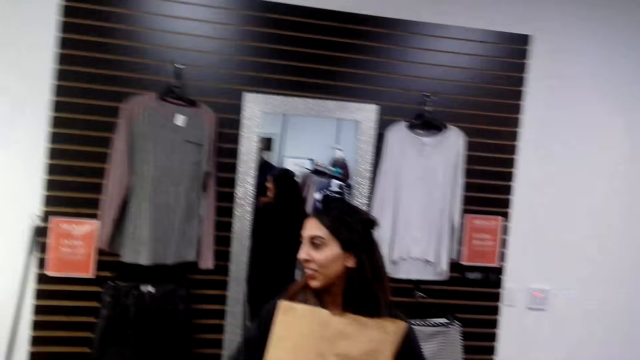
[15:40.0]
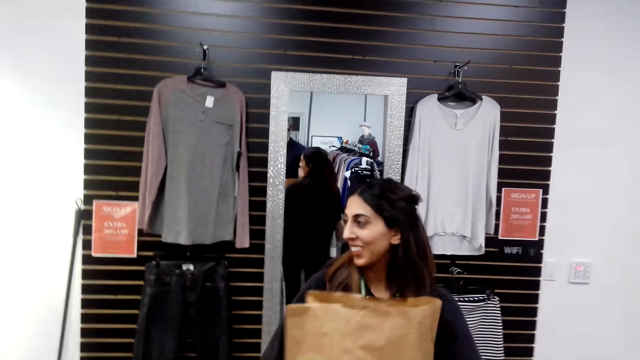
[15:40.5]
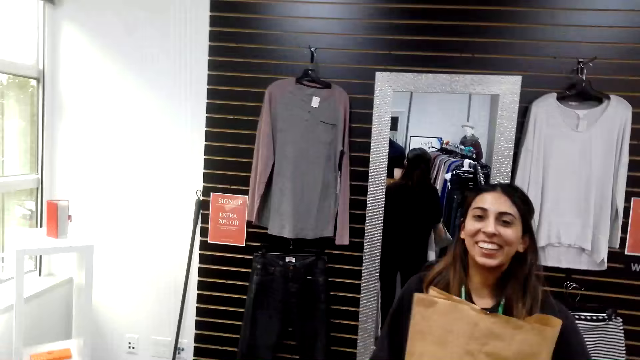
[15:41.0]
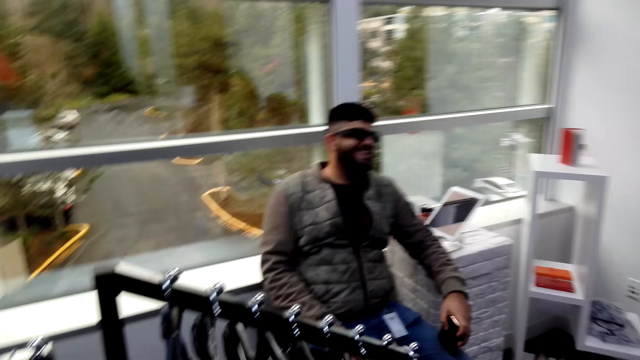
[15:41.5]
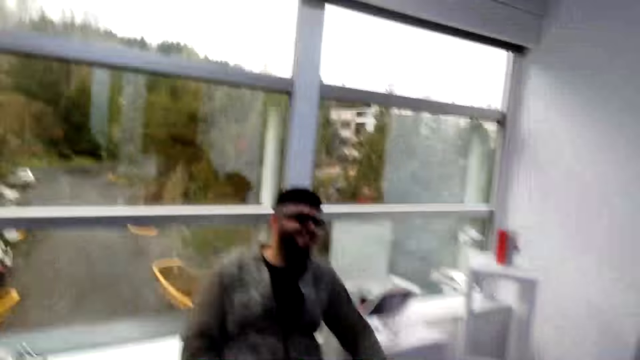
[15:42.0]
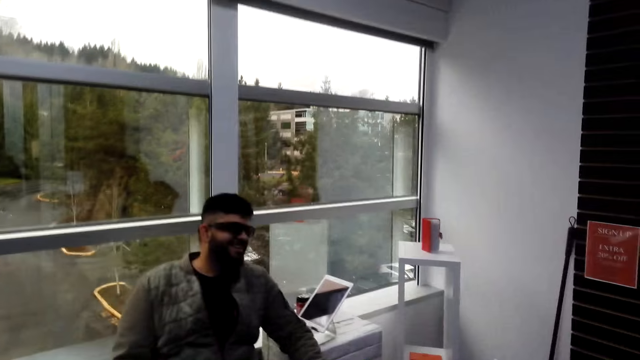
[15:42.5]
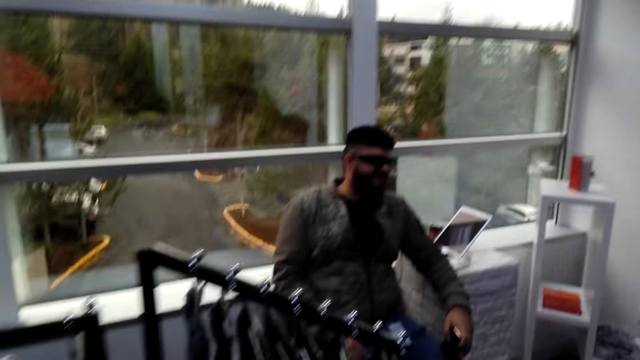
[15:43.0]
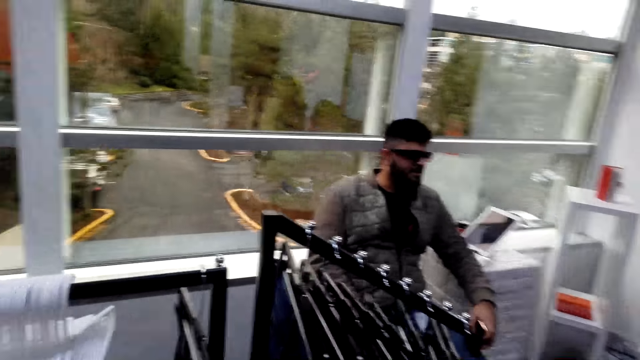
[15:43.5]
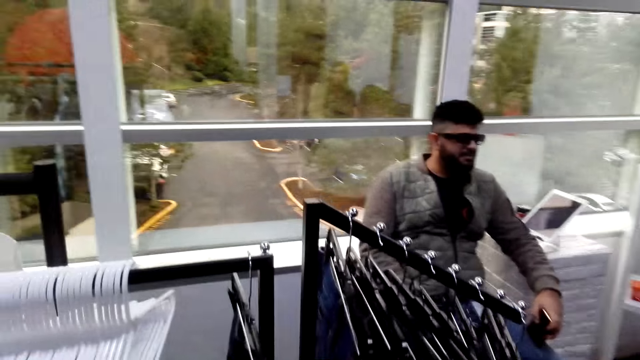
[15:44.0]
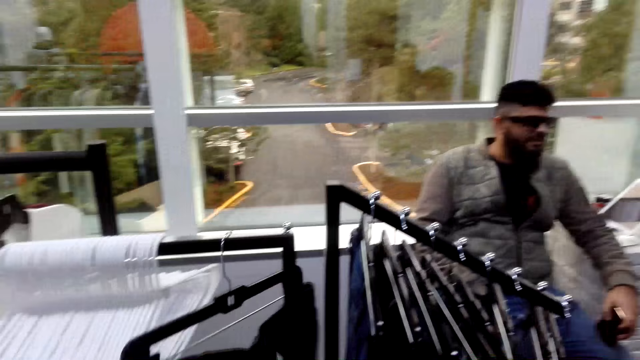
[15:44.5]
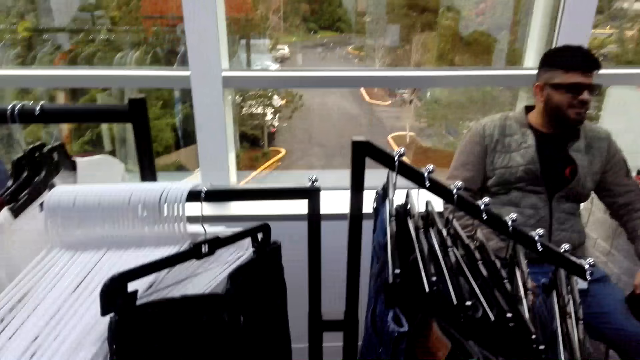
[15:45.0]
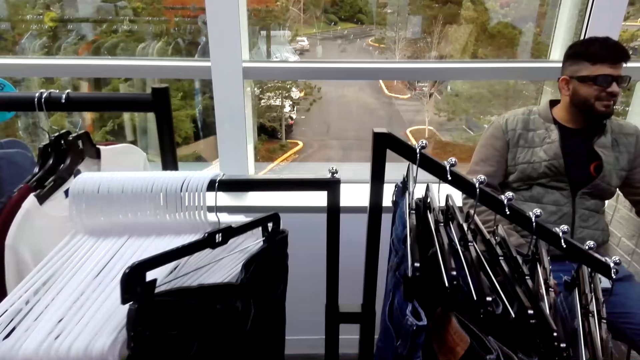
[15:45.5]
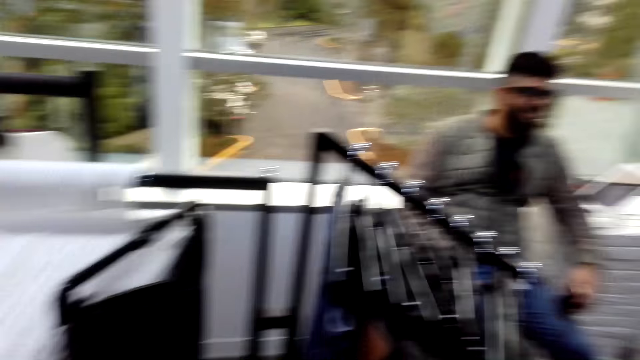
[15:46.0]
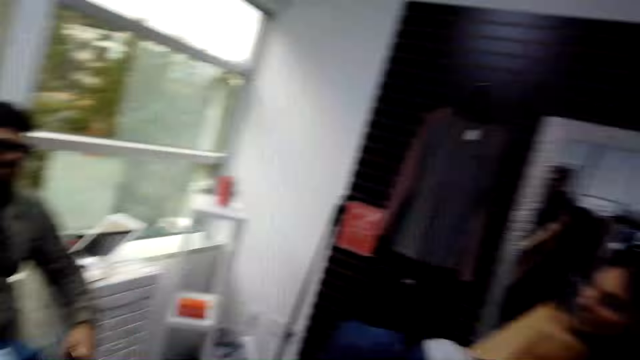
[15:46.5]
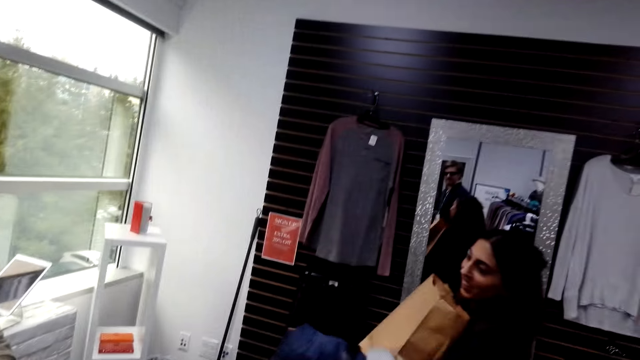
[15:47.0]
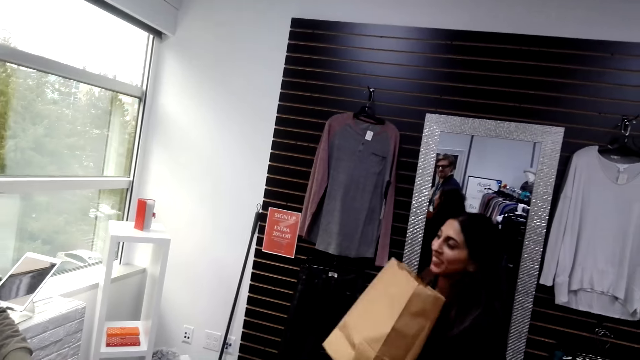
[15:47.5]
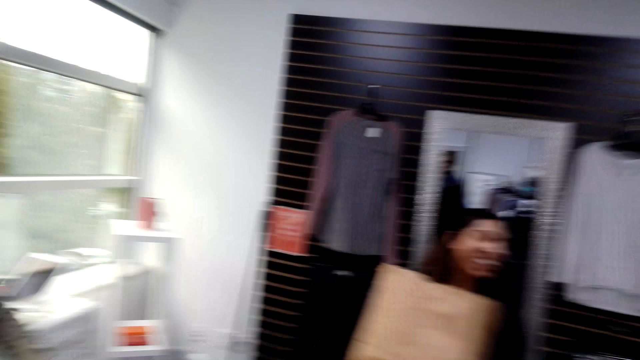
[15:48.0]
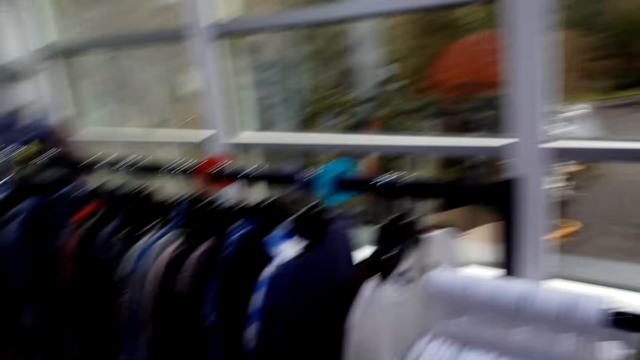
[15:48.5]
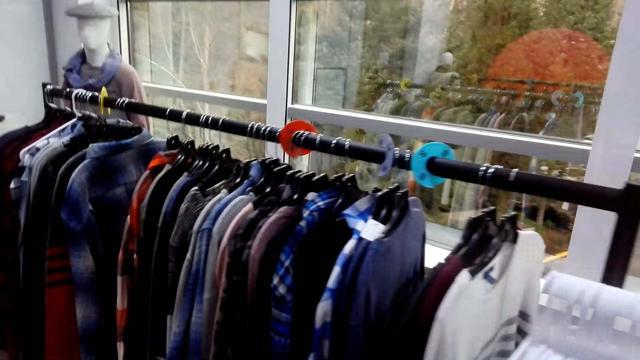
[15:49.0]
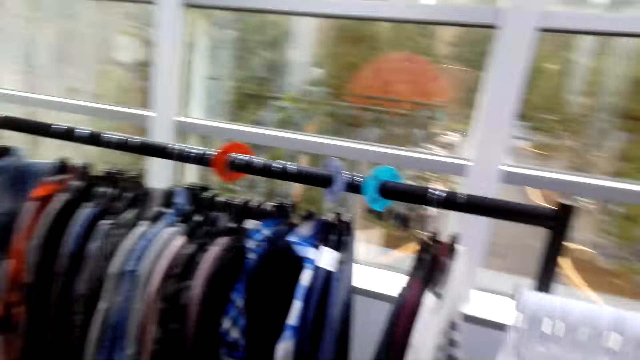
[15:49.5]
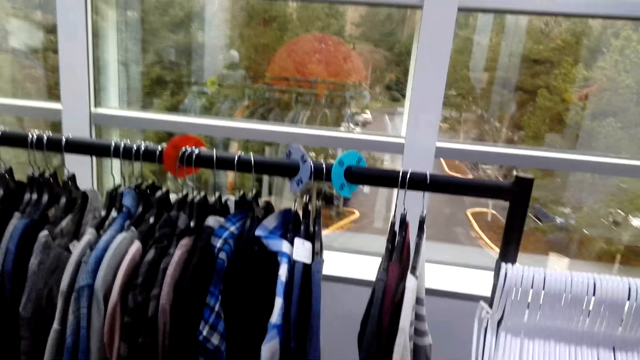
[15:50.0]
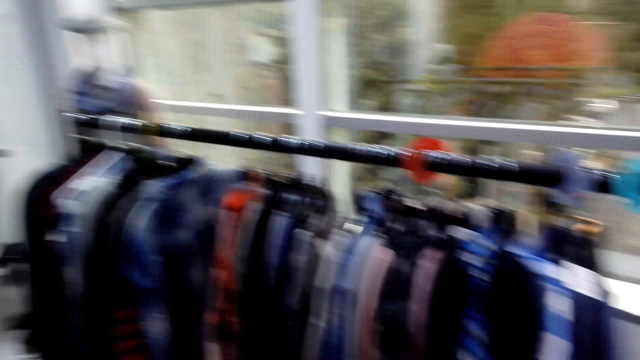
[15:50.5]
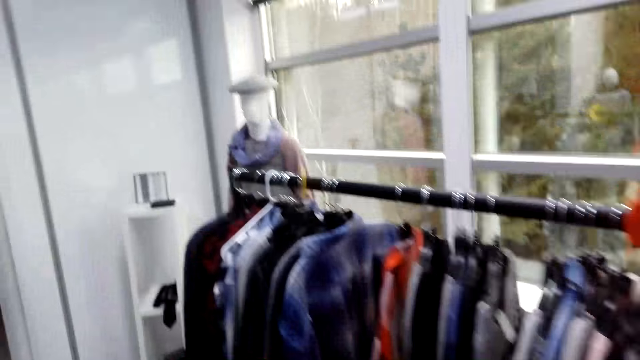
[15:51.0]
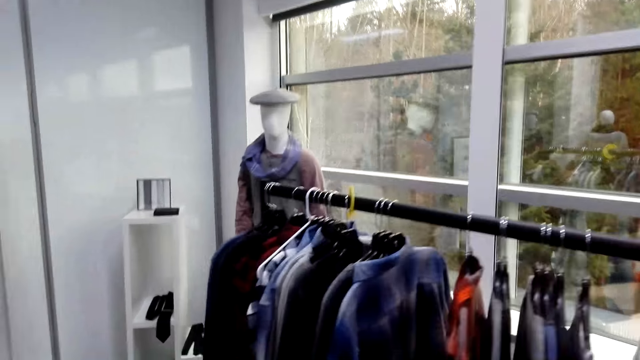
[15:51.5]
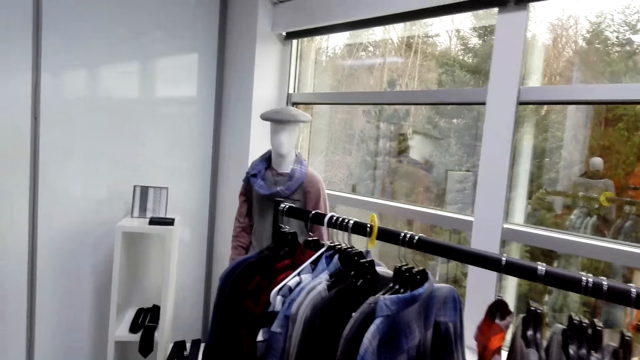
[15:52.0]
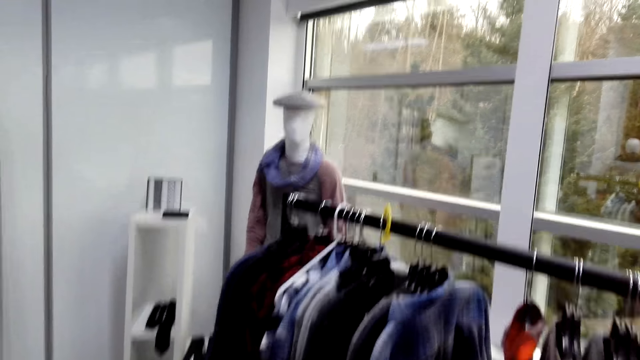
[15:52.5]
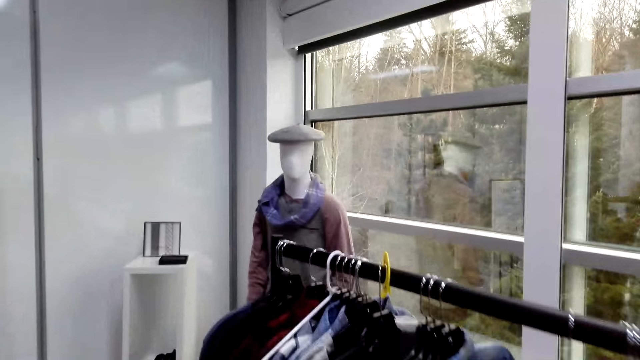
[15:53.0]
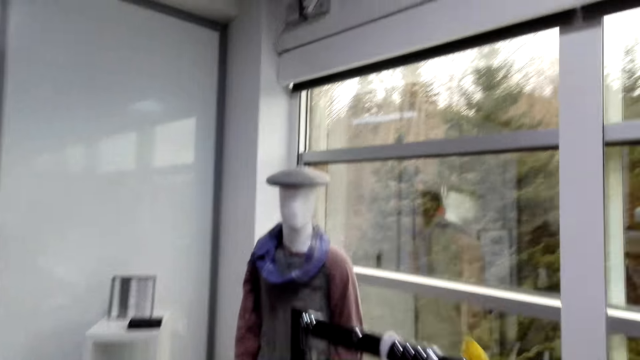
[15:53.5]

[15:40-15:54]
A woman converses with a man and the camera wearer. The man selects the shirts from the cloth rack. The camera wearer walks in the room.

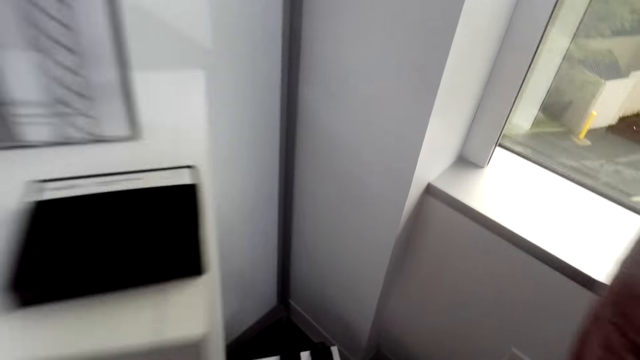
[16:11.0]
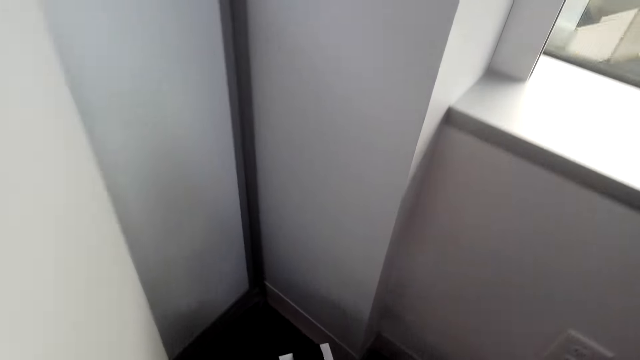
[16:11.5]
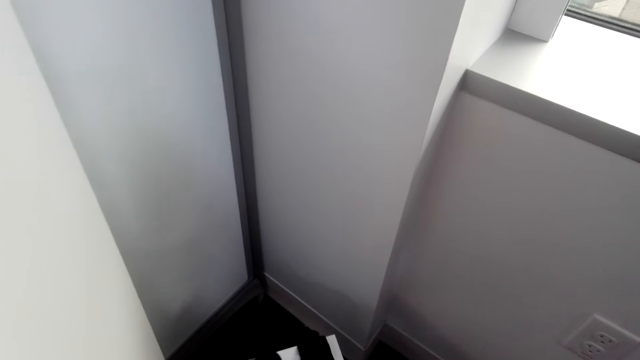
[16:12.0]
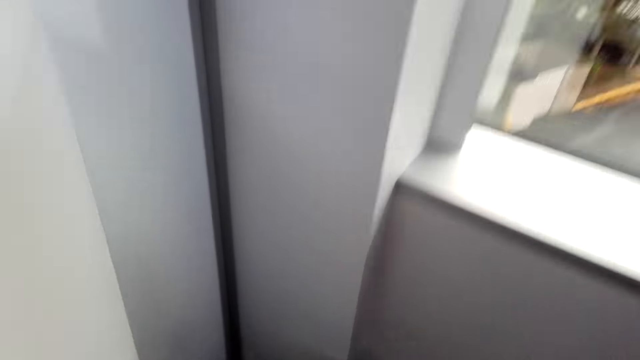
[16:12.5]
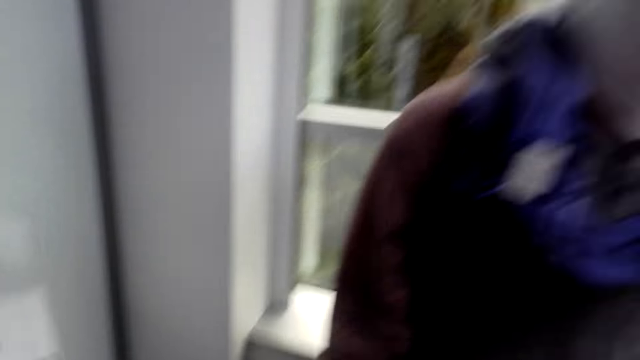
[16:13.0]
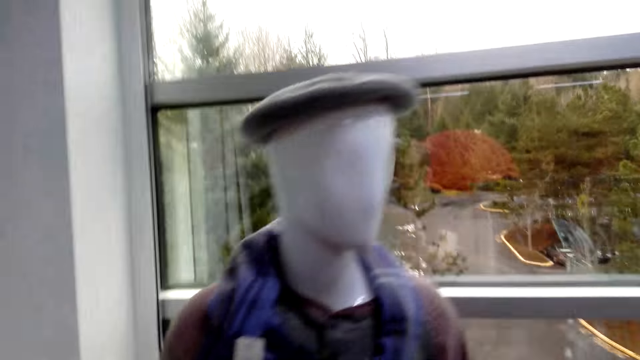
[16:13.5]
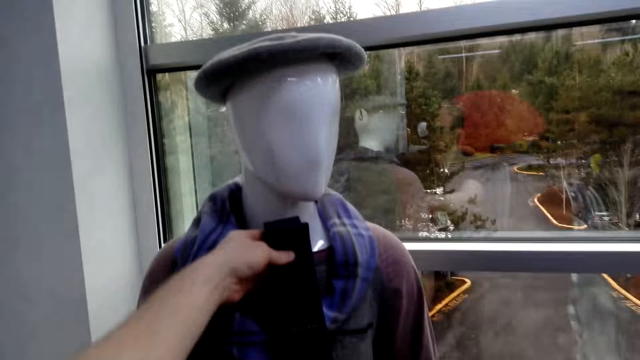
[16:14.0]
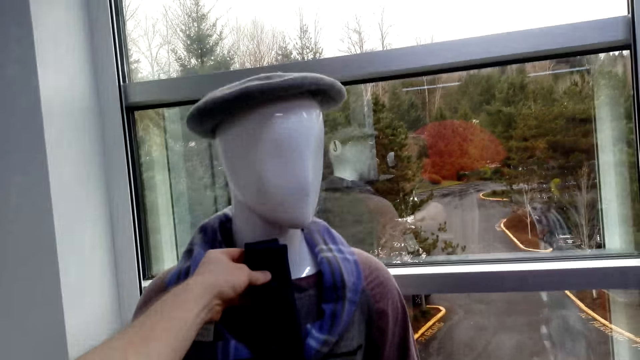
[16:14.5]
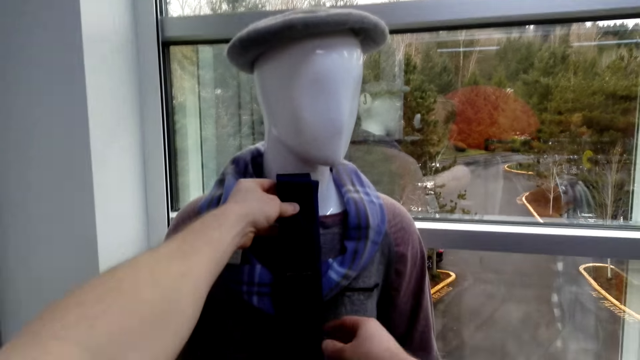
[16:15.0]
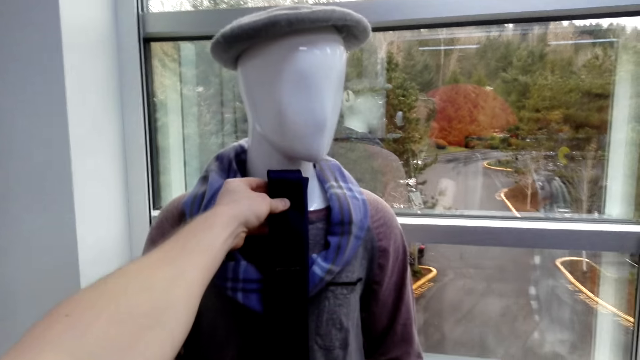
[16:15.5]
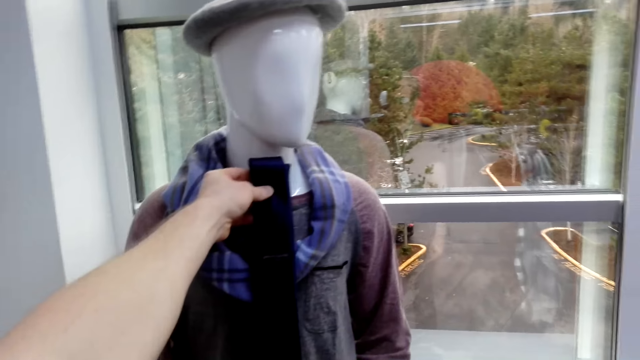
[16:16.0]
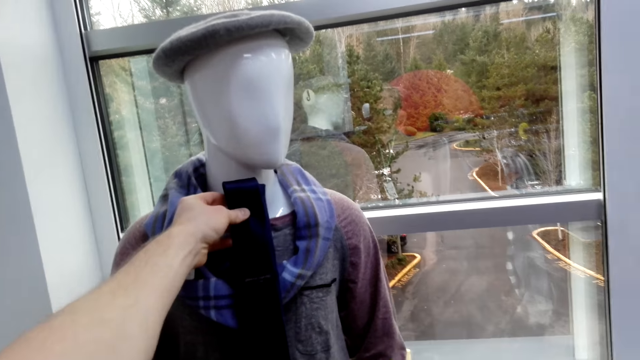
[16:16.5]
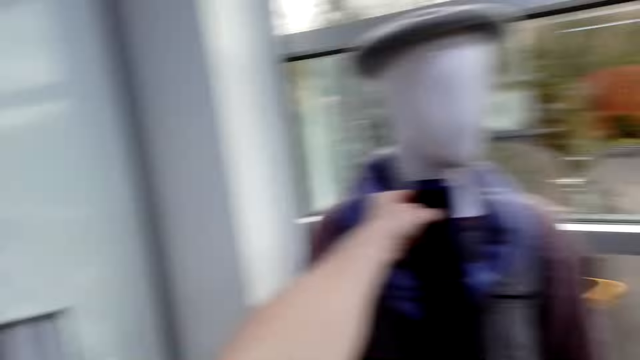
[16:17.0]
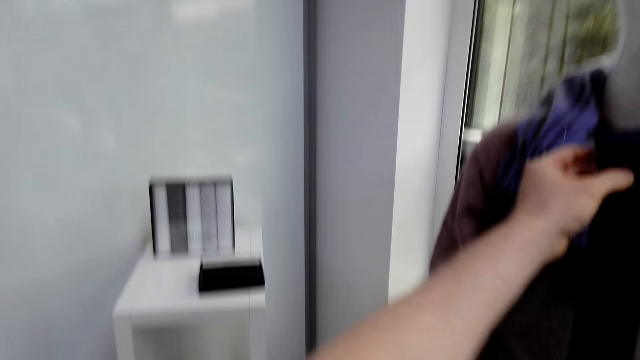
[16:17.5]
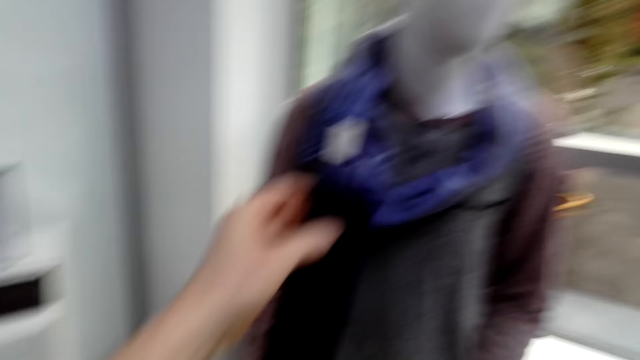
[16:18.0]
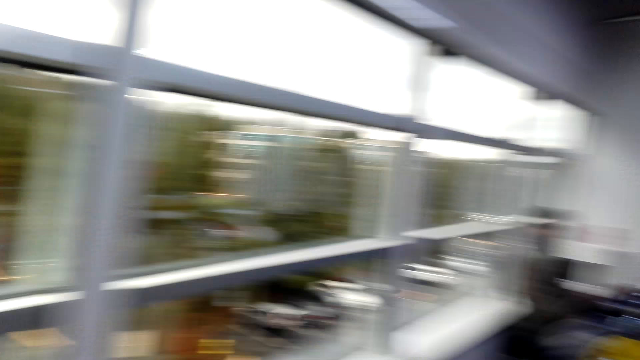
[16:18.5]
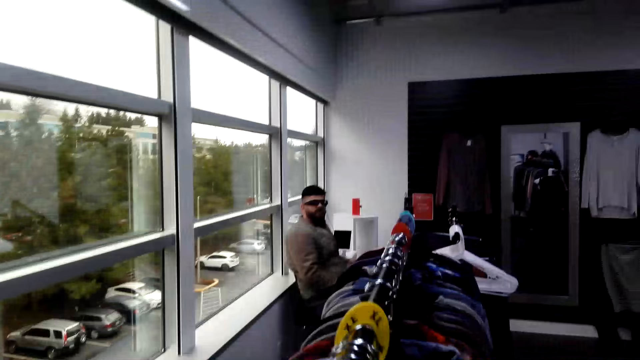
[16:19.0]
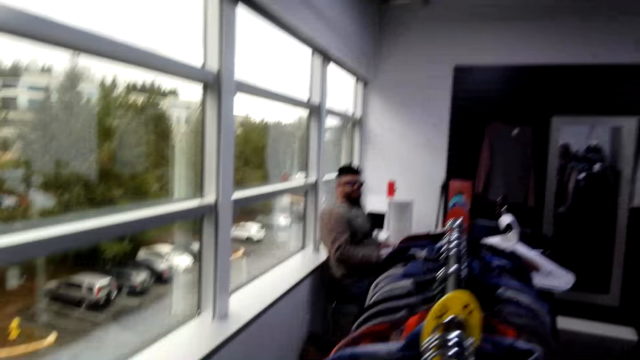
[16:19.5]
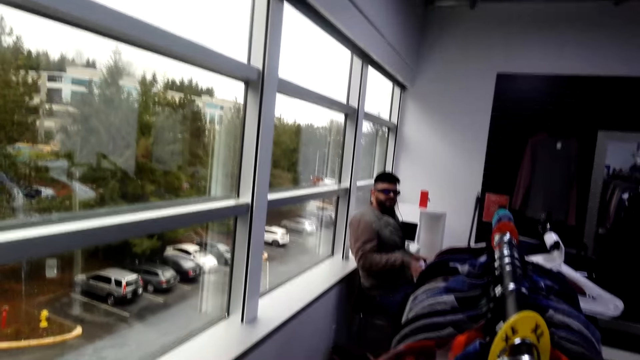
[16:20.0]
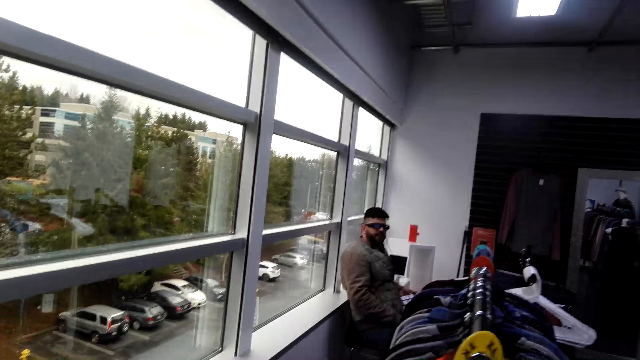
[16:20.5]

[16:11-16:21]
The camera wearer holds a cloth. A man places the tie on the neck of the statue. The man converses with the camera wearer. The man walks in the shop.
